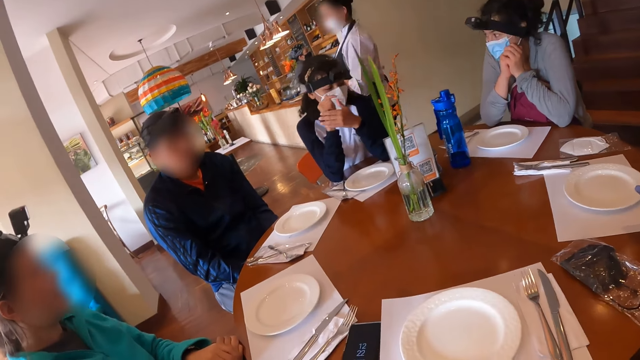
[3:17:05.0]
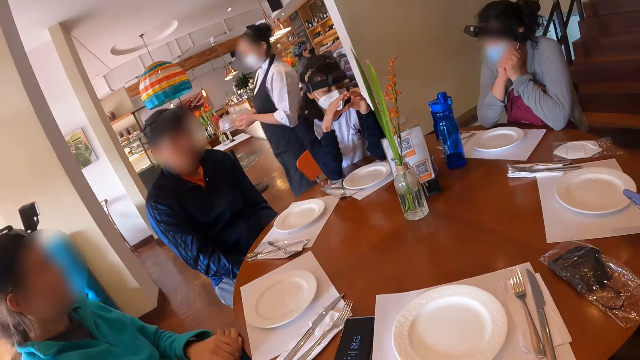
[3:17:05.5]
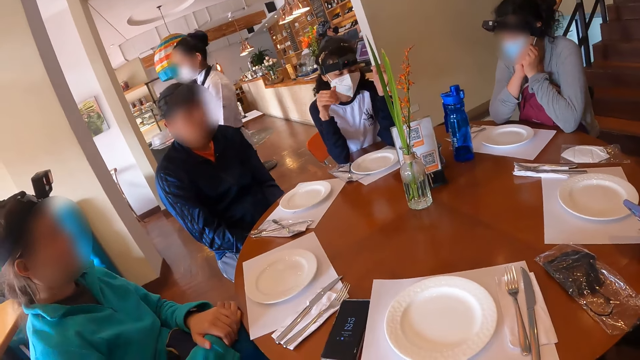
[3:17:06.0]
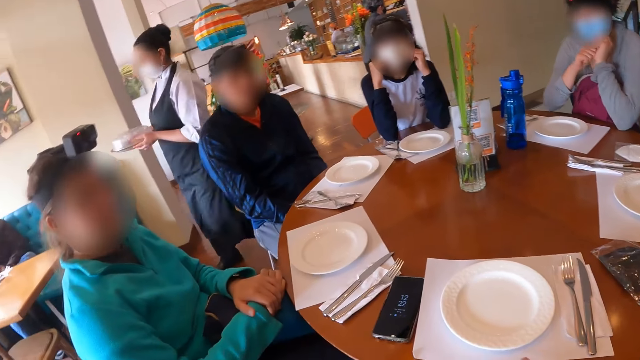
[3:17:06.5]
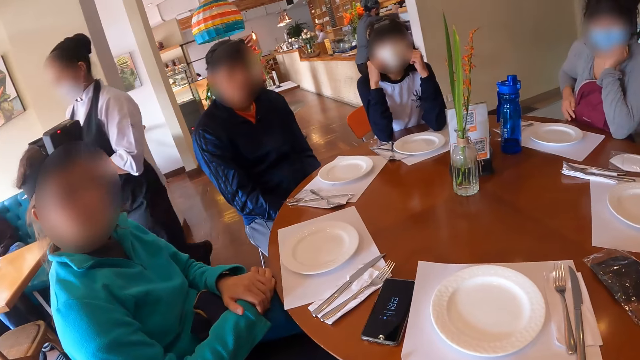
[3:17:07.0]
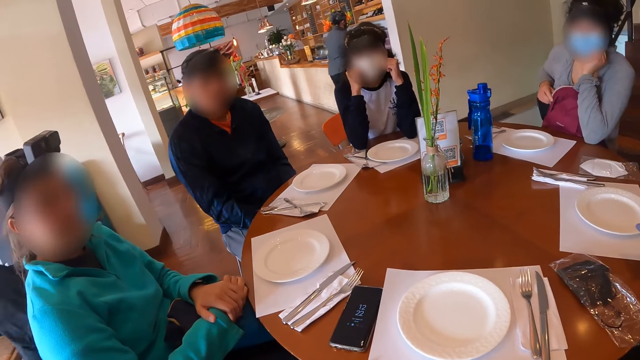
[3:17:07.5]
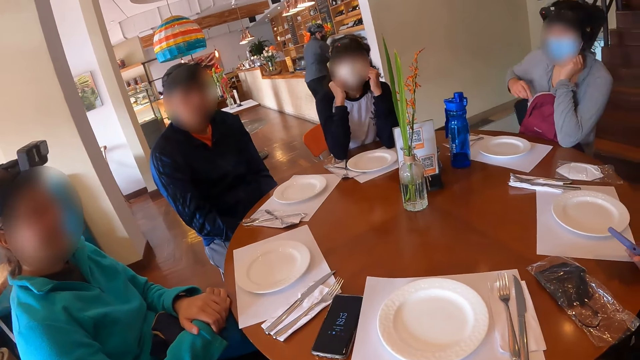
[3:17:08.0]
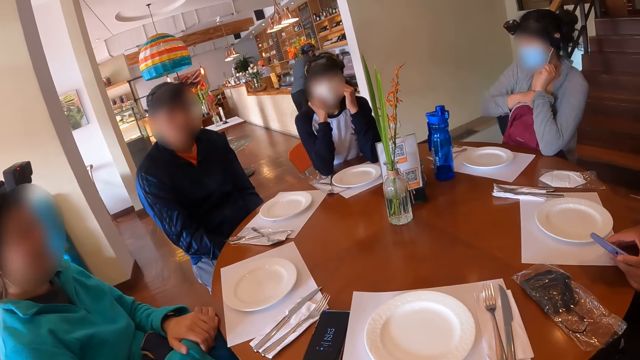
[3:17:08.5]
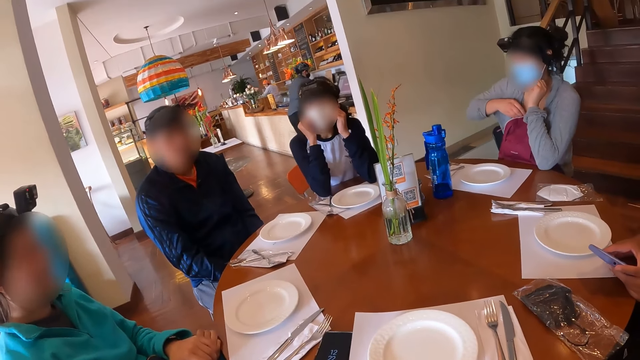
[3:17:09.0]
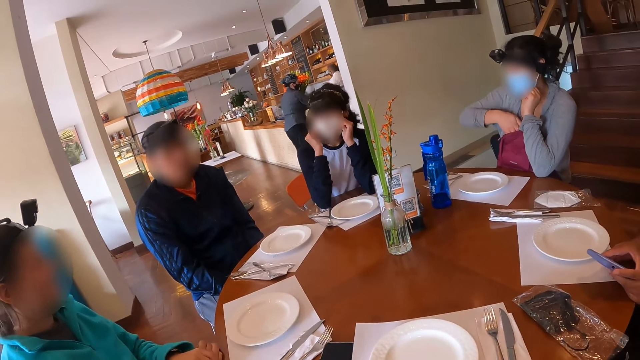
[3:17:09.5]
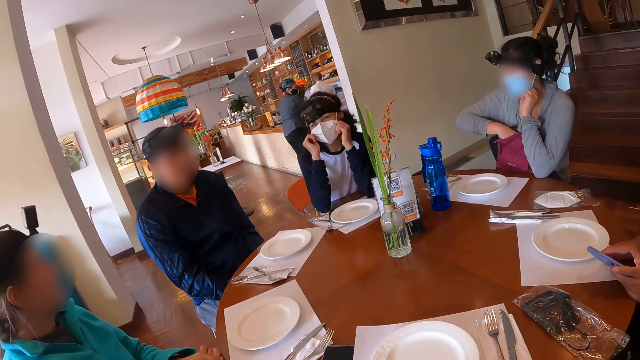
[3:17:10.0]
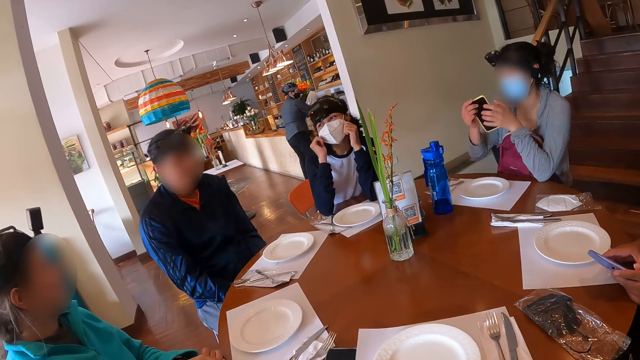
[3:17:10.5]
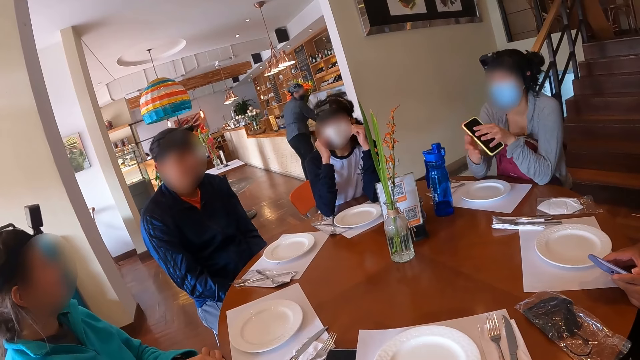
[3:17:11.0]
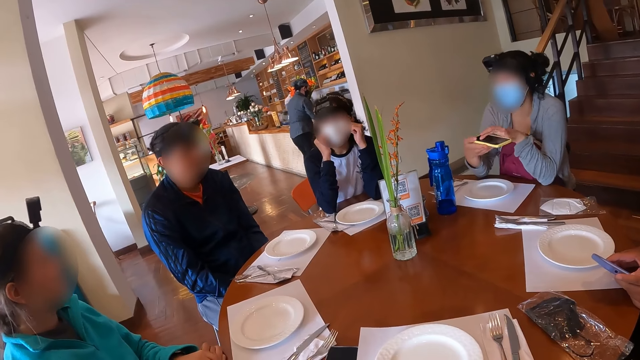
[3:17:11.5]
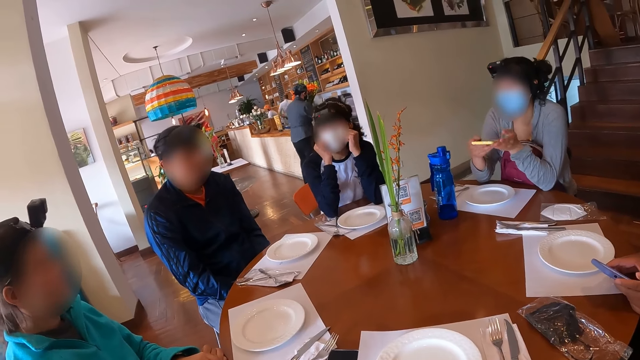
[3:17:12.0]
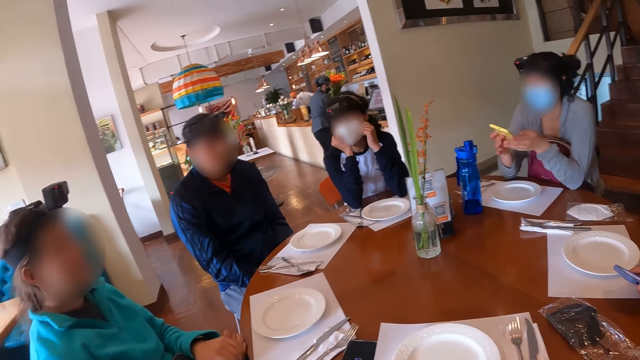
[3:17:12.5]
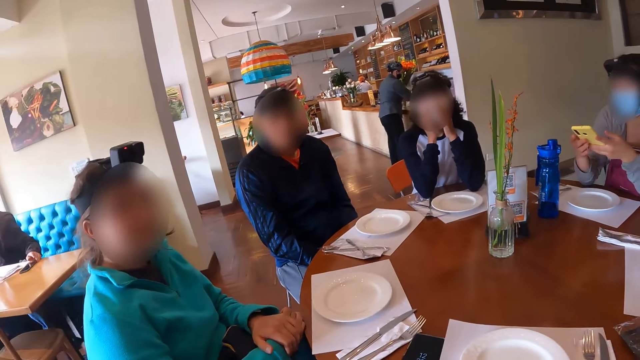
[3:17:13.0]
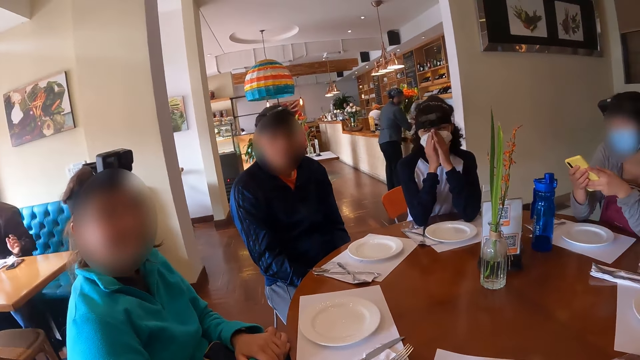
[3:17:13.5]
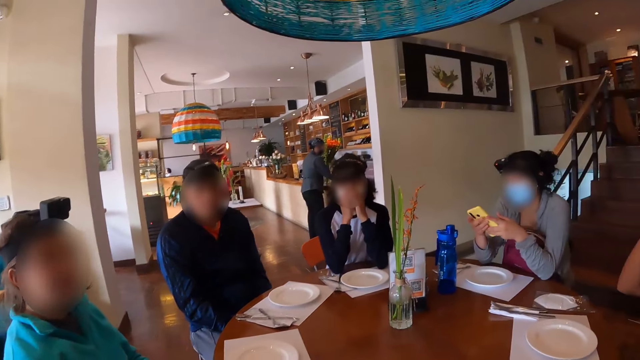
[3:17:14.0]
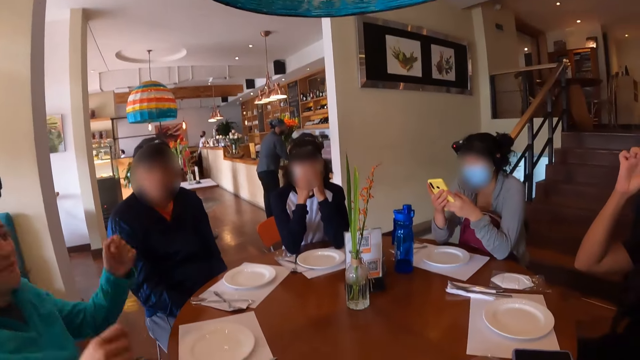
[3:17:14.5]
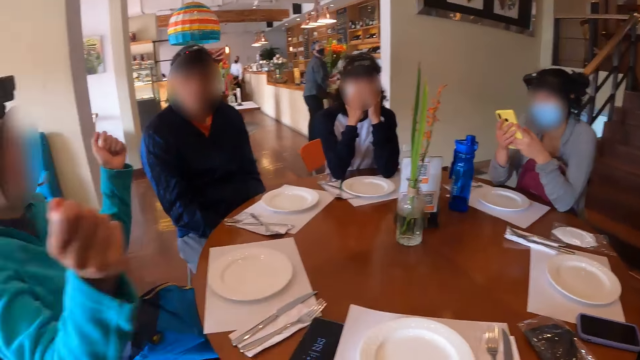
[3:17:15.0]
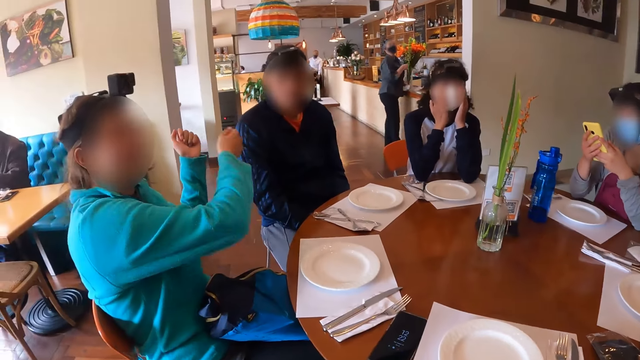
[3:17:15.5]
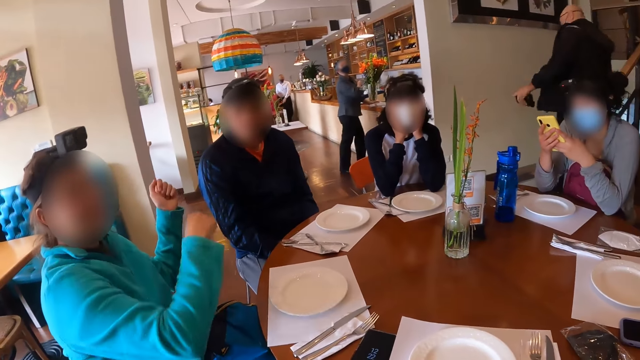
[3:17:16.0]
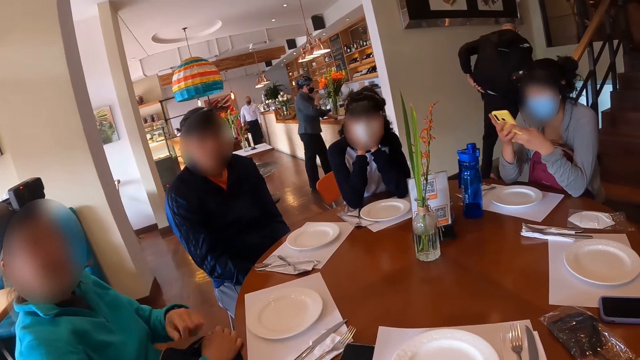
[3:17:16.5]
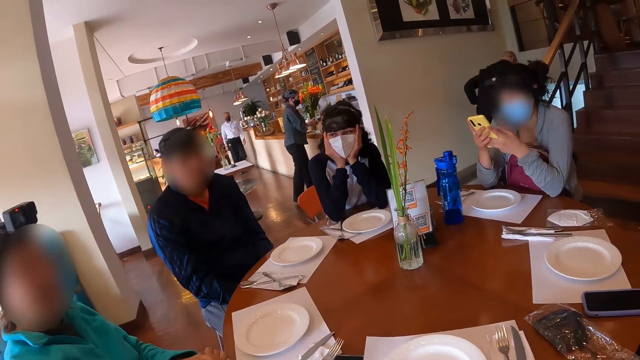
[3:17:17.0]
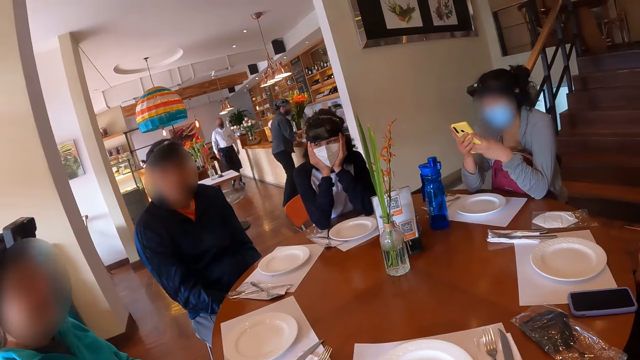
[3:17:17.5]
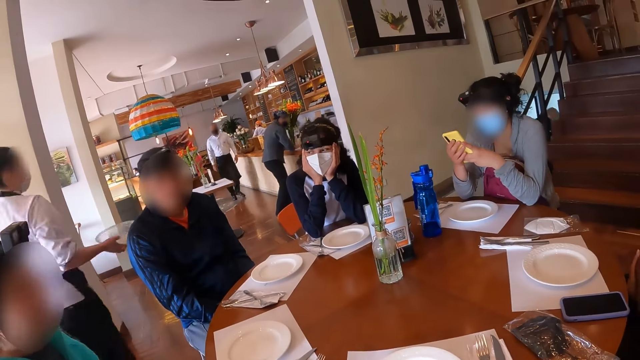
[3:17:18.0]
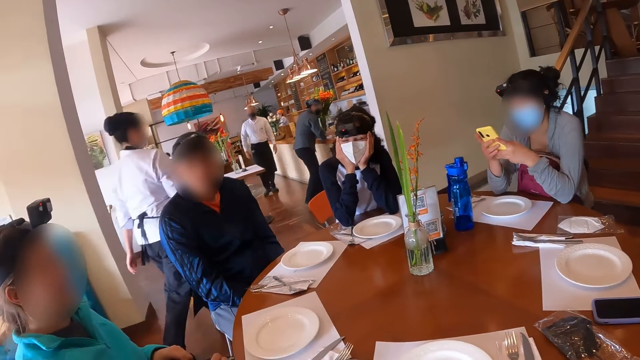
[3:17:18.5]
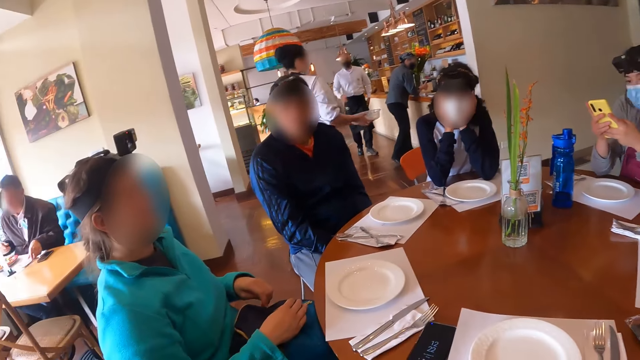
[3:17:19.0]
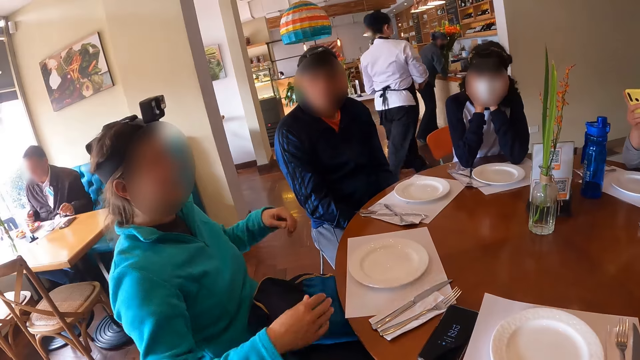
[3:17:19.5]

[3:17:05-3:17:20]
A woman picks a phone from a bag with her right hand. The woman operates the phone with her hands. The woman operates her phone.

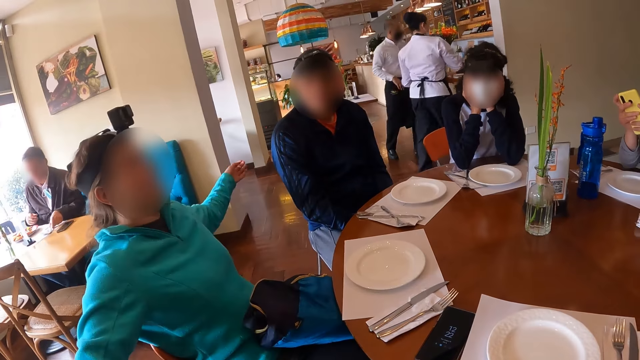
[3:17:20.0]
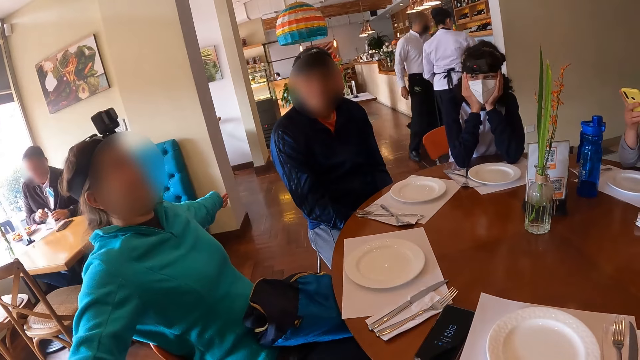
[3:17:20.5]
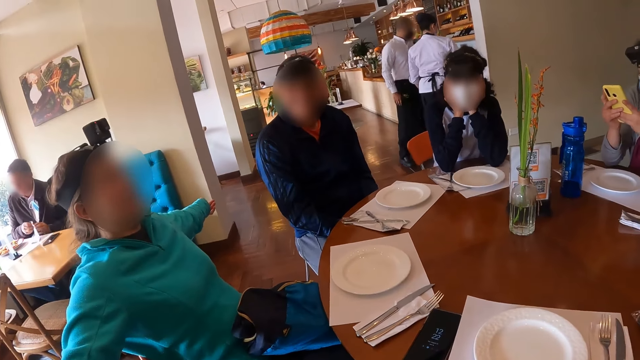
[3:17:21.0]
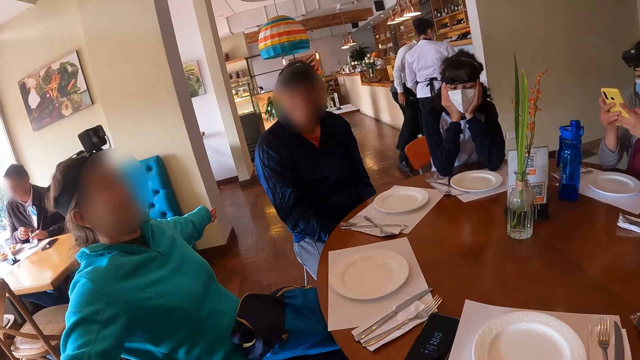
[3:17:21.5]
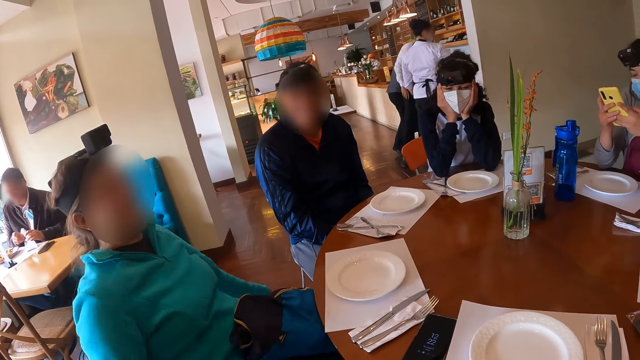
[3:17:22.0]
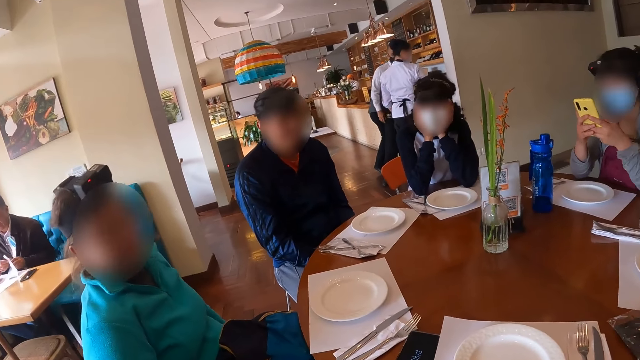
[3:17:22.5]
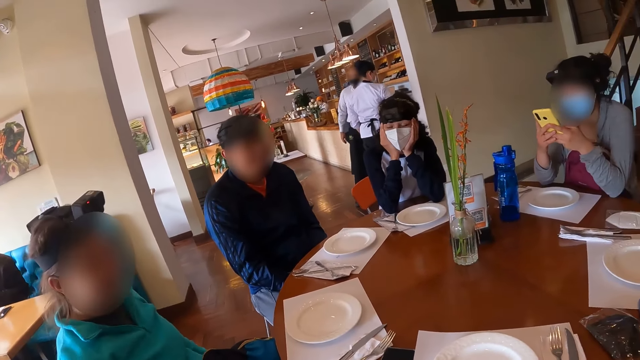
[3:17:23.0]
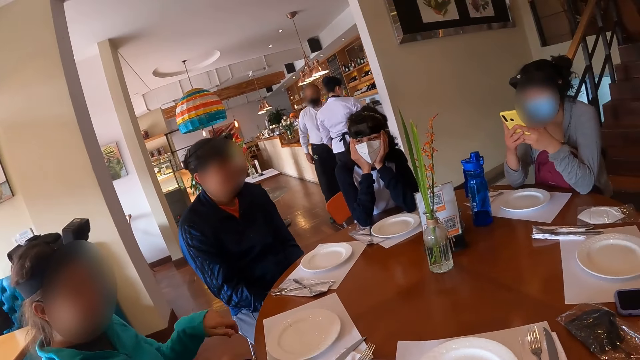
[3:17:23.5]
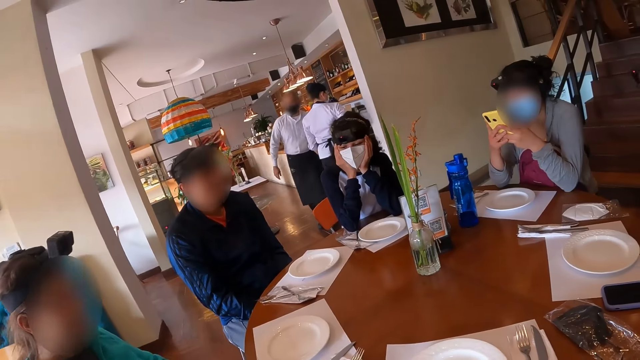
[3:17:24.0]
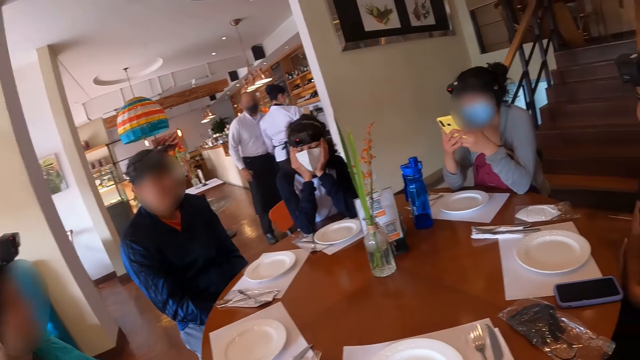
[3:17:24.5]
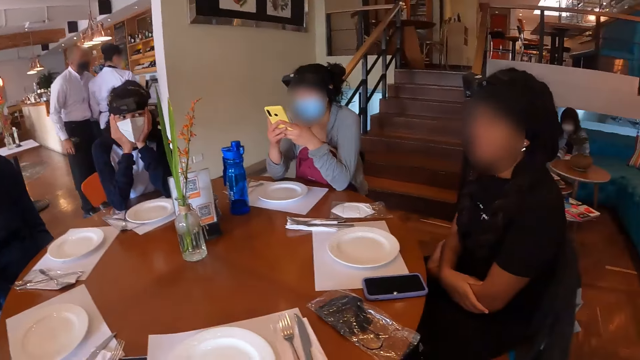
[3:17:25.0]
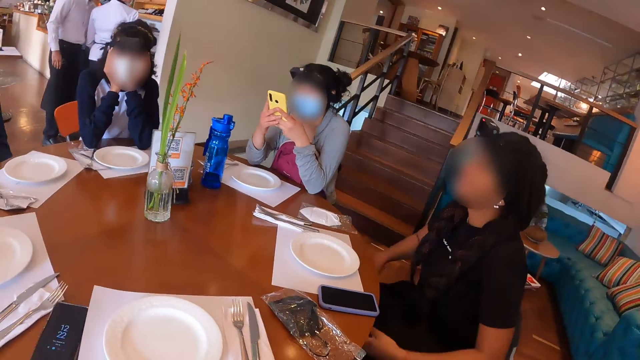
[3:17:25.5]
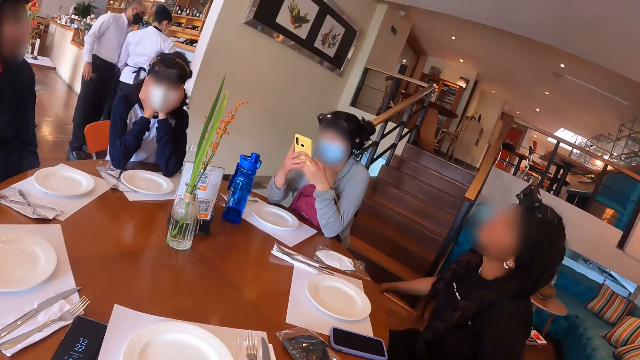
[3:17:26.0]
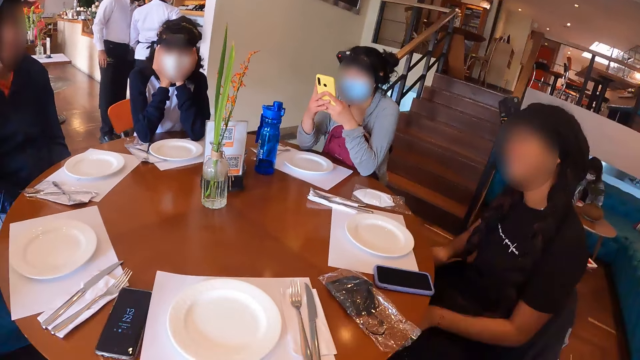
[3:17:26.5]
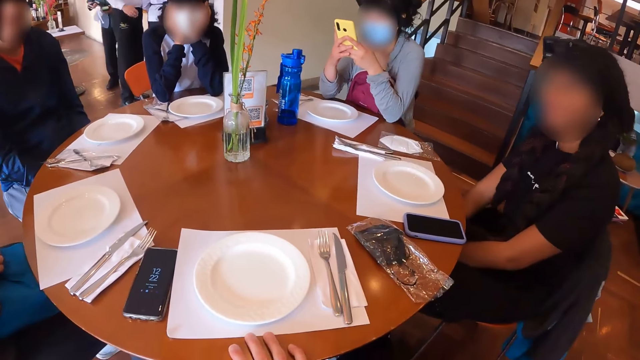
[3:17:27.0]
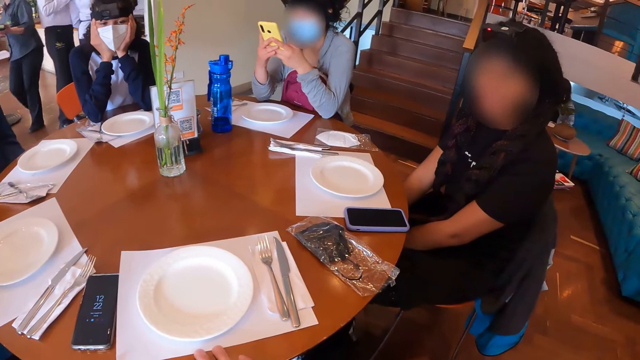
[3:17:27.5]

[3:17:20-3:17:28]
A girl stretches her hands.
